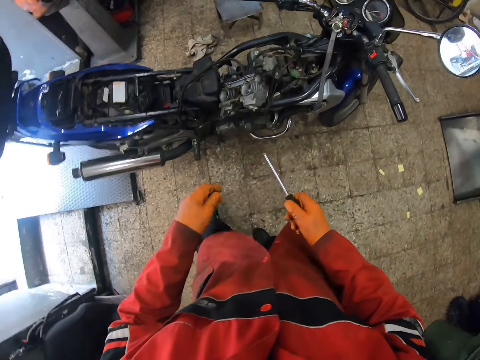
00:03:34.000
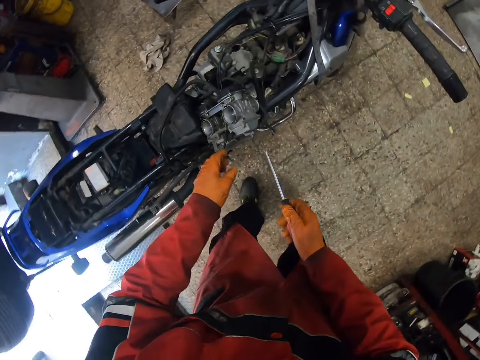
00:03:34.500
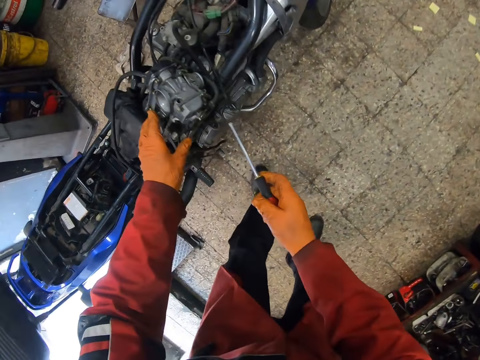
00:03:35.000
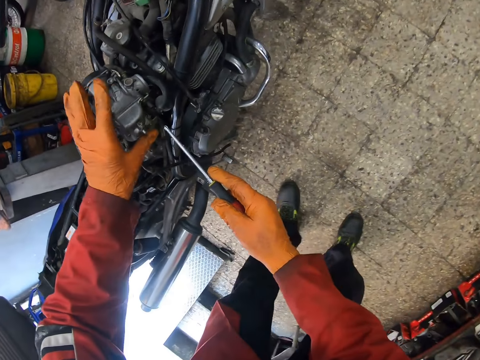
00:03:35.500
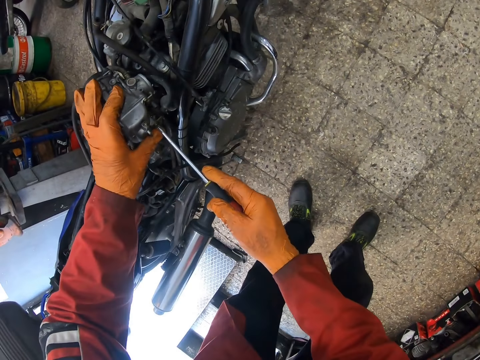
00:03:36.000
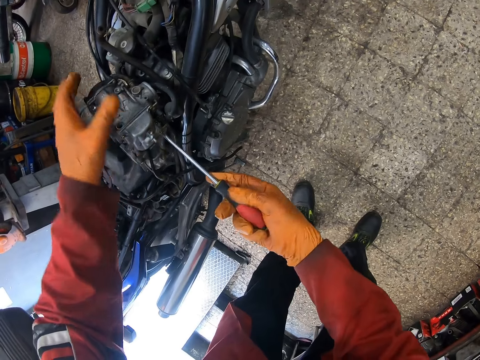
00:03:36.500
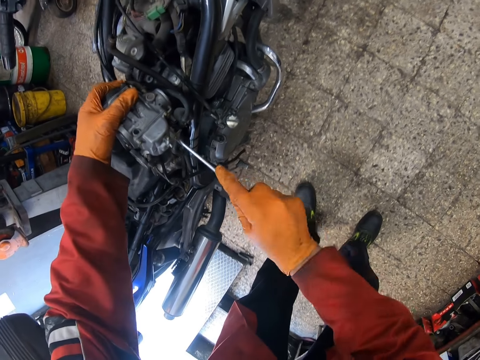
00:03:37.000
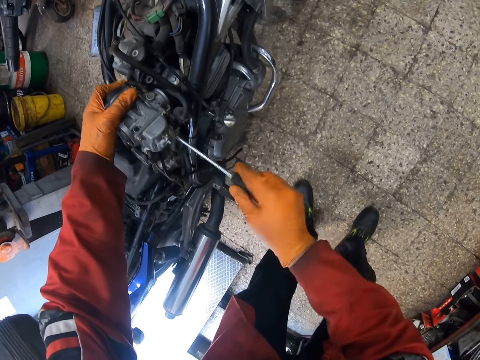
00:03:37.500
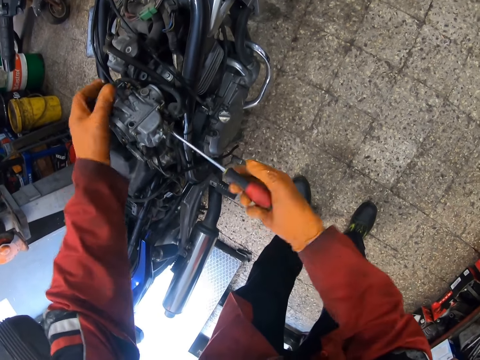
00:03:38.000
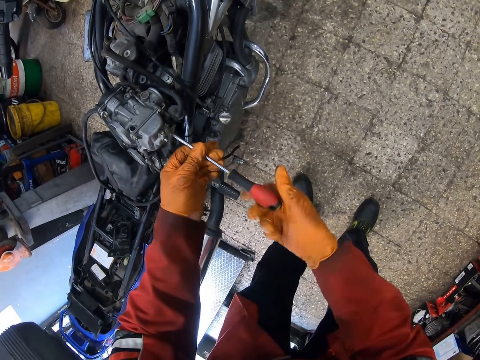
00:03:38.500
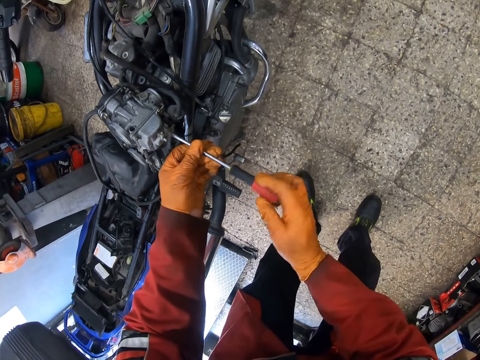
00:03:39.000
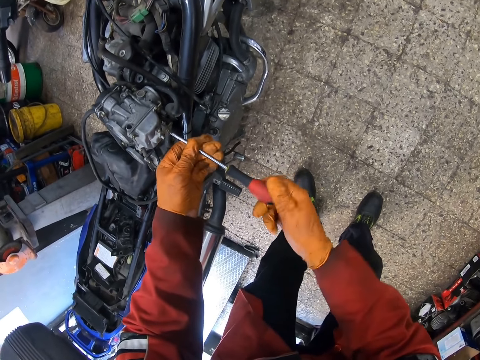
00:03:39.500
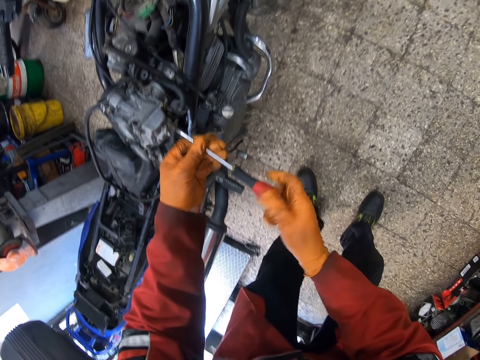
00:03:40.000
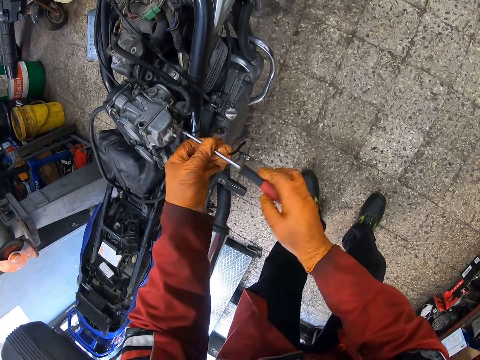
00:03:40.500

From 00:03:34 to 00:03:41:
The camera wearer walks around. They loosen a bolt on a blue color scooter with the T bar in both gloved hands.

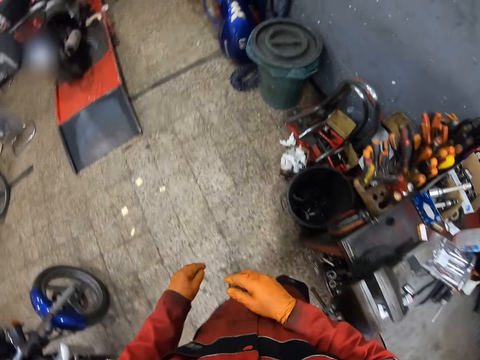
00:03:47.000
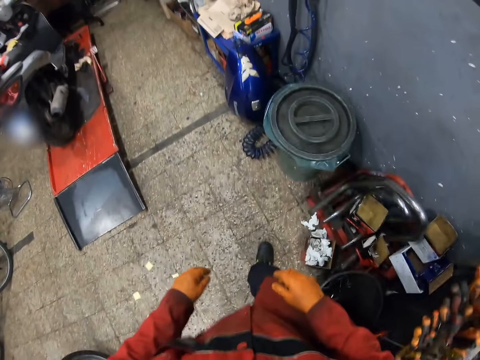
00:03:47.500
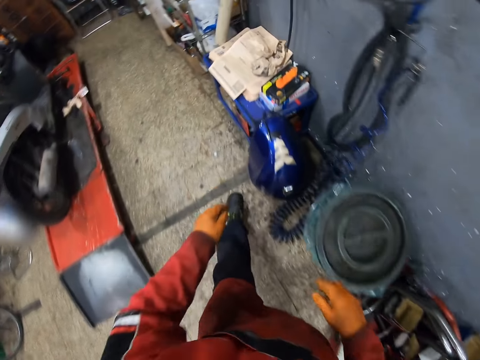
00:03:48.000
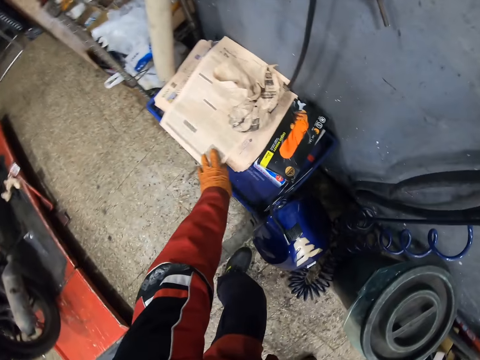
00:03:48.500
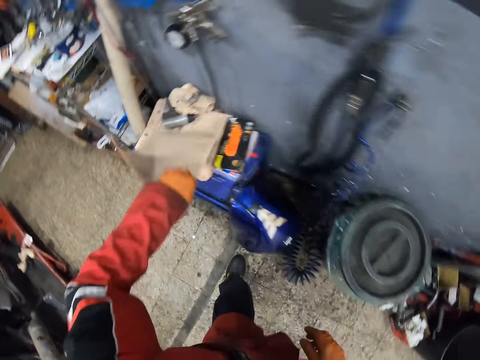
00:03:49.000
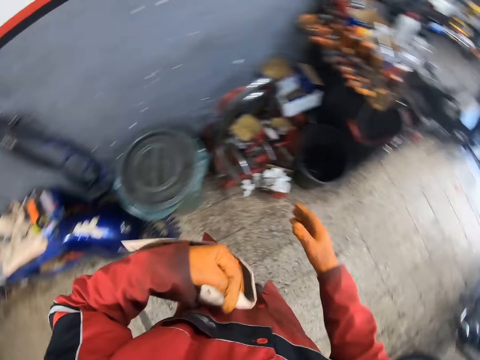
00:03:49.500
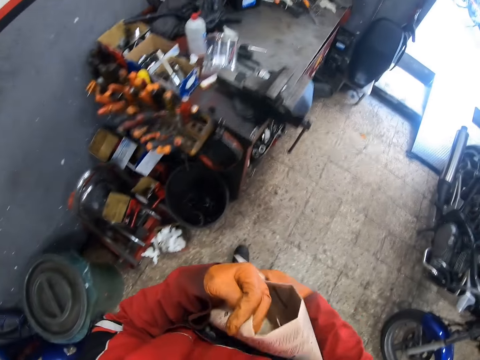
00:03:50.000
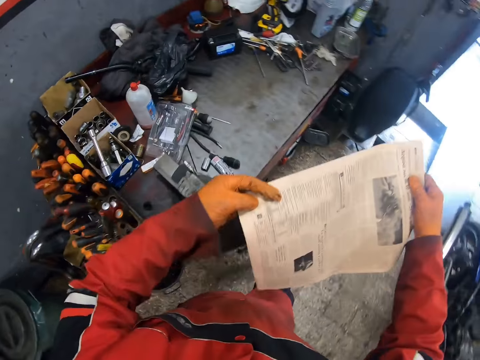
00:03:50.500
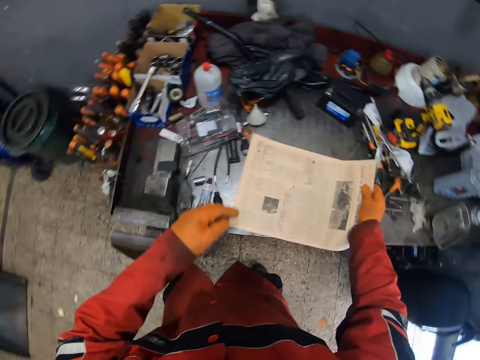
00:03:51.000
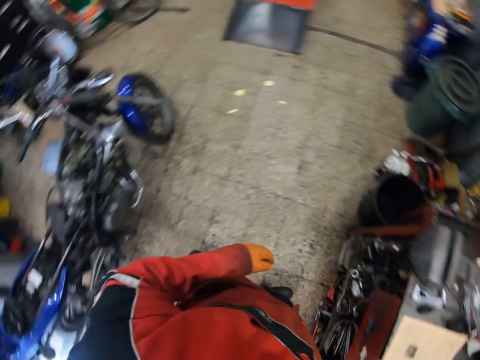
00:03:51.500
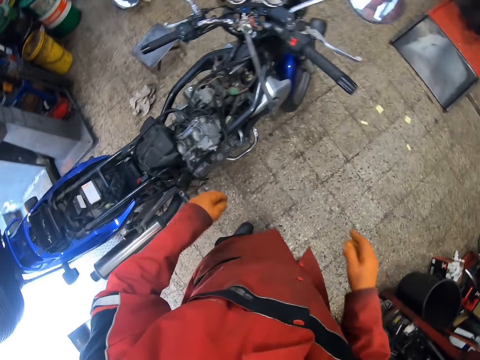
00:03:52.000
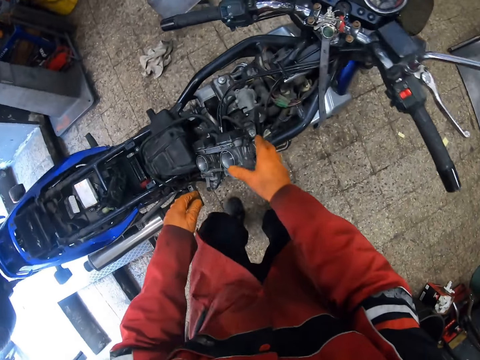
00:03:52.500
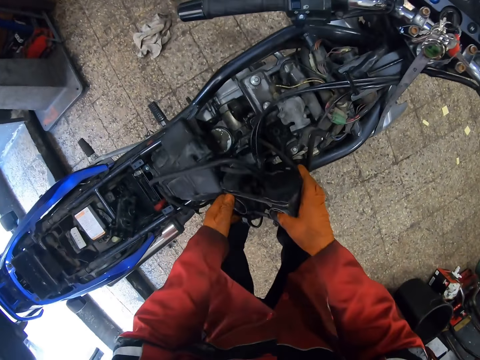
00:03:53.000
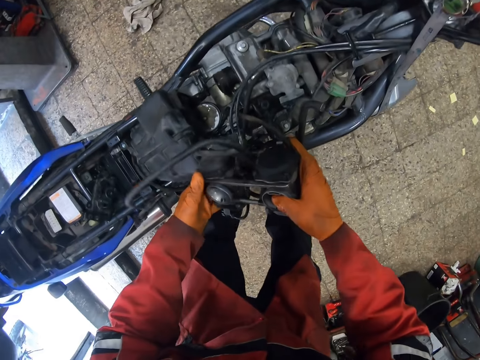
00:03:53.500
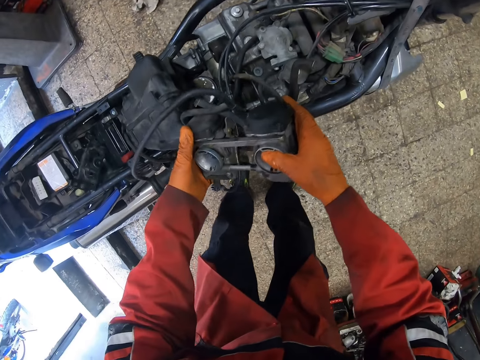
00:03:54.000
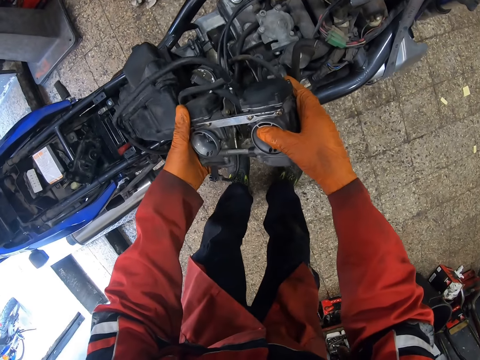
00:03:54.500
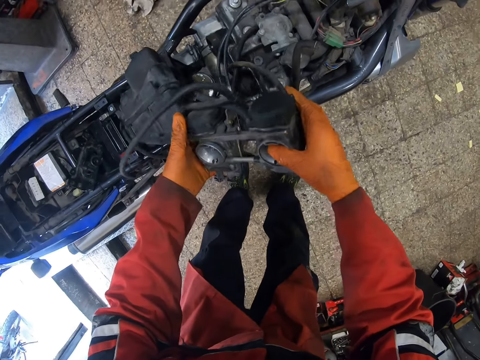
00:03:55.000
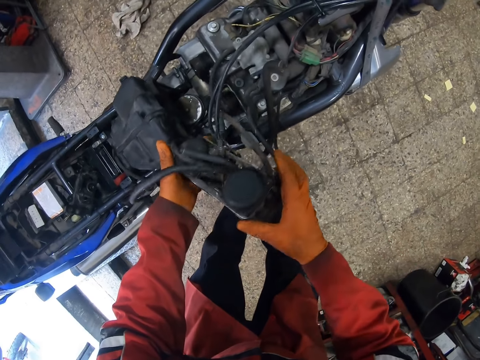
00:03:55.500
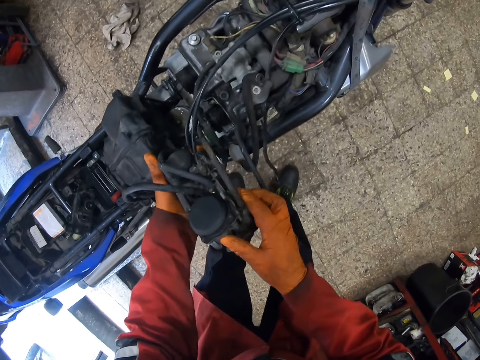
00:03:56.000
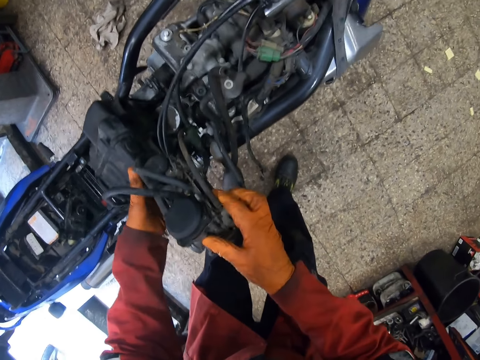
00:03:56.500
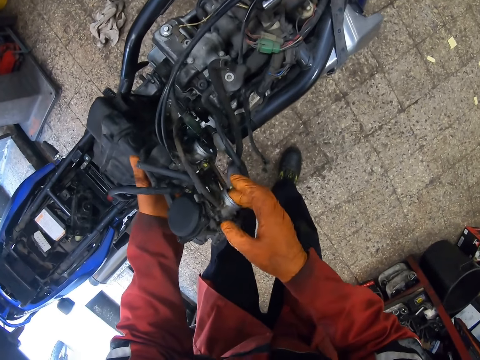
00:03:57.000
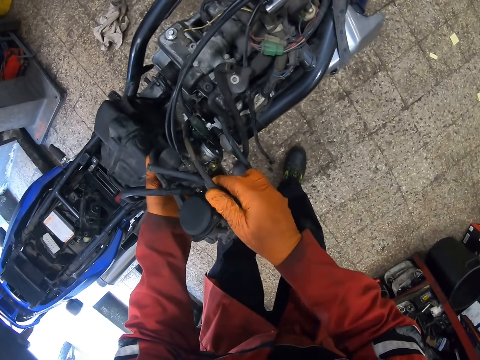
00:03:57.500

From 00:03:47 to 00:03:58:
The camera wearer walks to the trolley in the workshop. He picks up a newspaper with his gloved left hand from the trolley. He walks to the workshop table. He drops the newspaper on the workshop table with both hands. He walks to the blue color scooter and touches the scooter tube with both hands. He holds something.

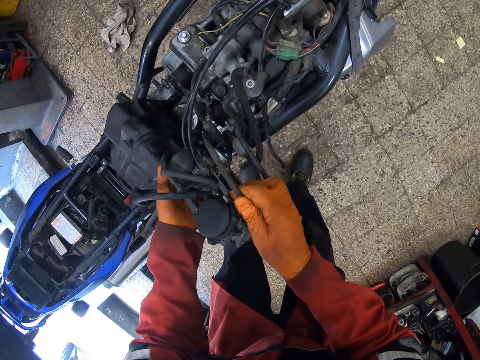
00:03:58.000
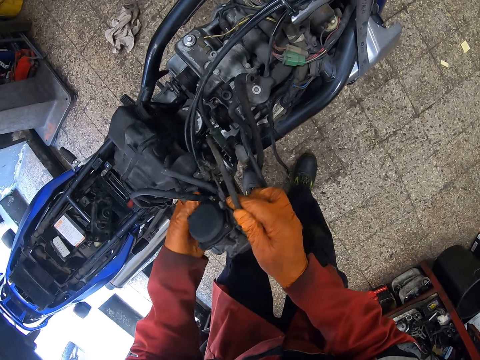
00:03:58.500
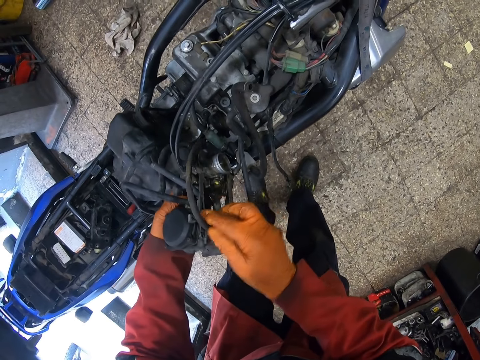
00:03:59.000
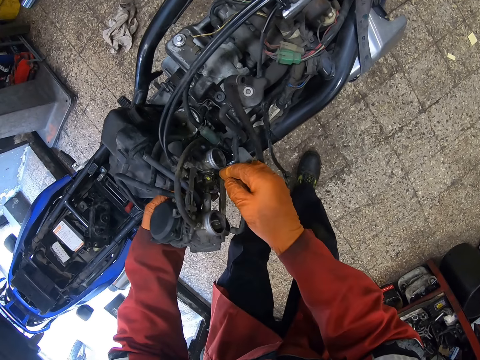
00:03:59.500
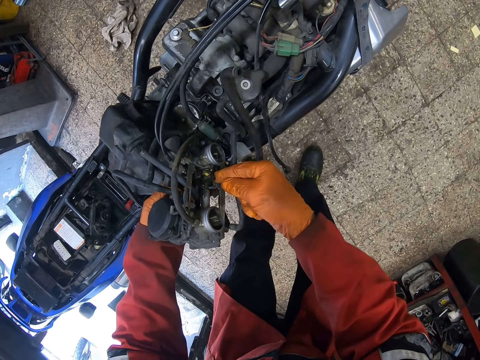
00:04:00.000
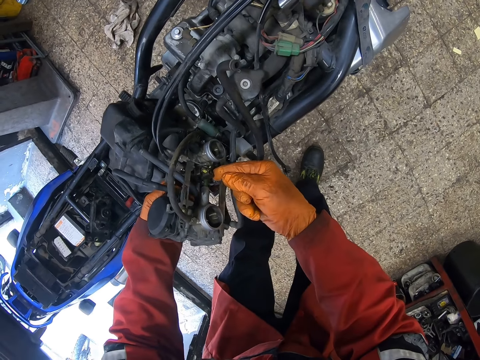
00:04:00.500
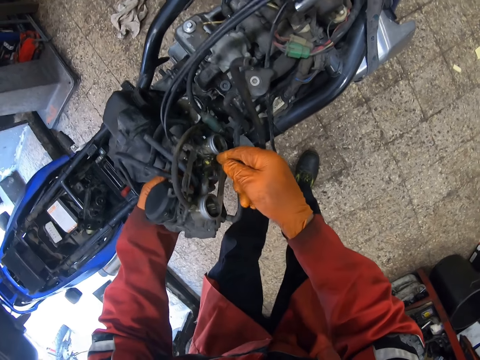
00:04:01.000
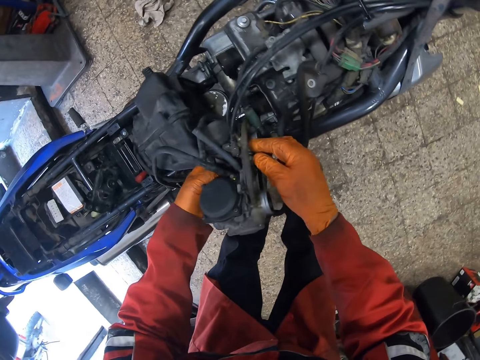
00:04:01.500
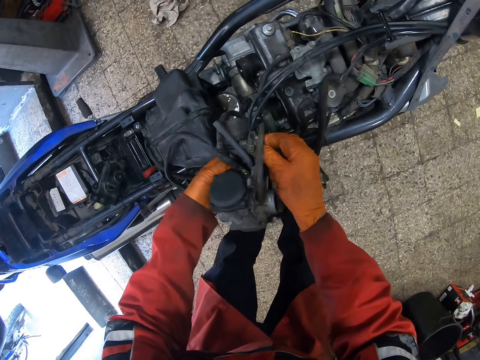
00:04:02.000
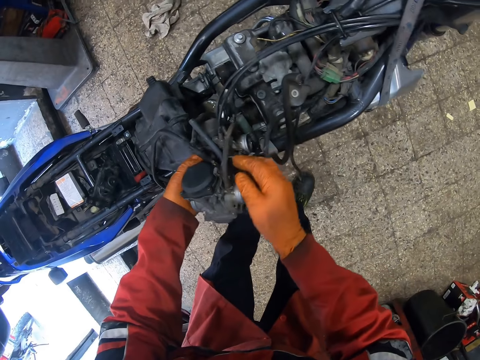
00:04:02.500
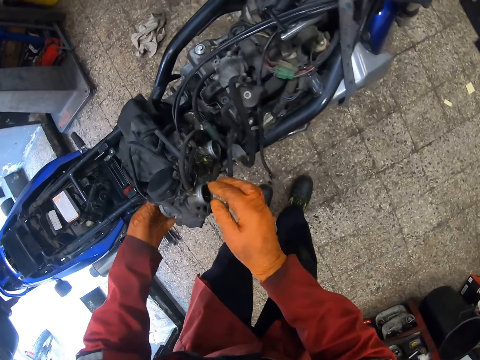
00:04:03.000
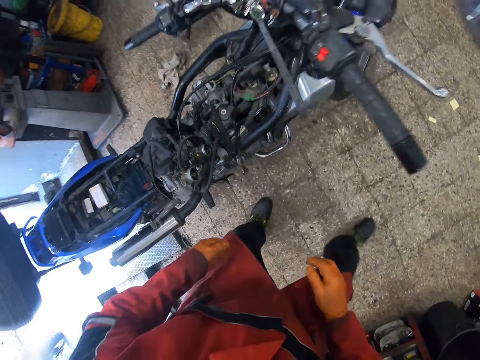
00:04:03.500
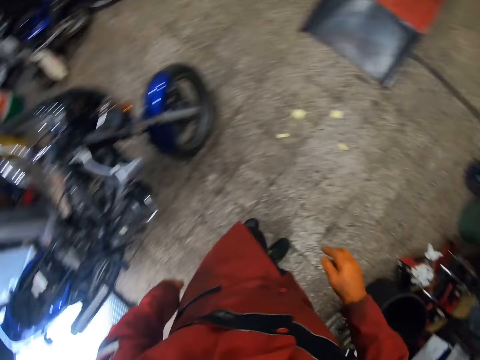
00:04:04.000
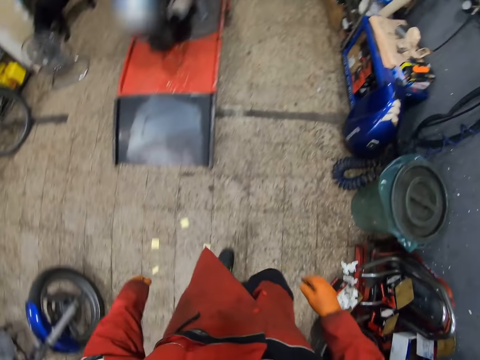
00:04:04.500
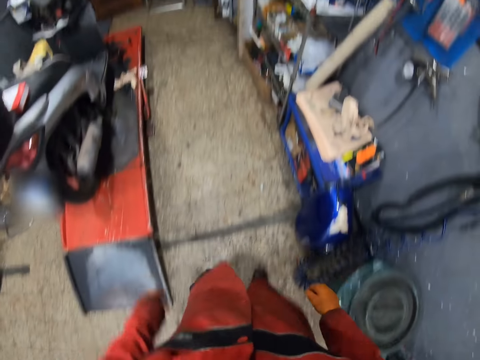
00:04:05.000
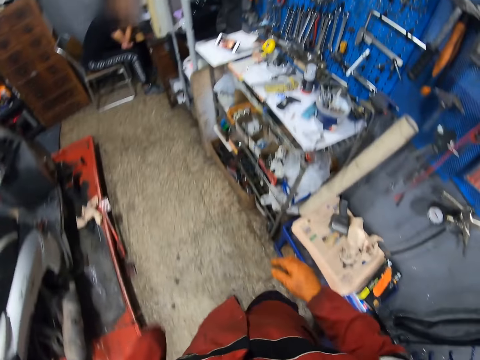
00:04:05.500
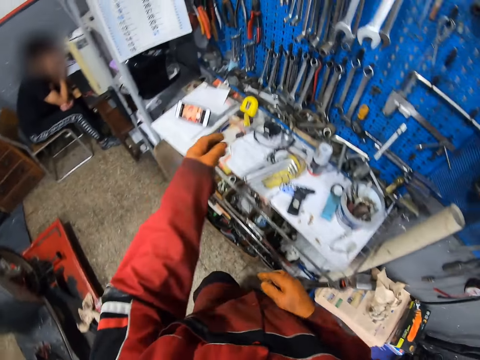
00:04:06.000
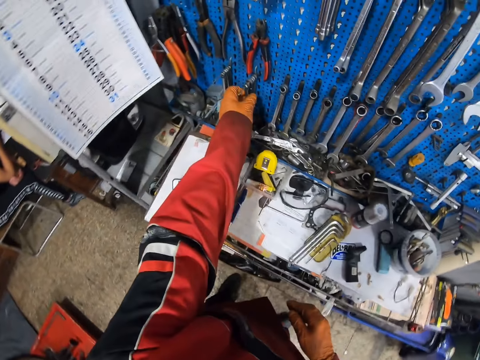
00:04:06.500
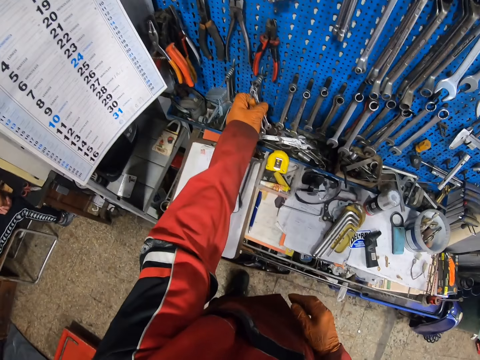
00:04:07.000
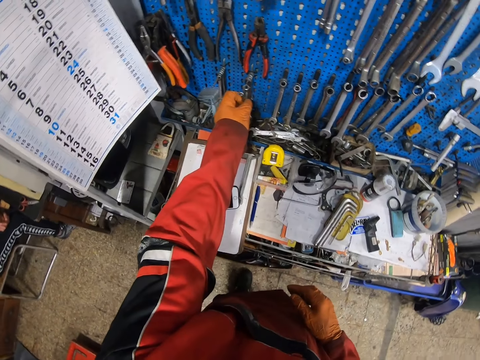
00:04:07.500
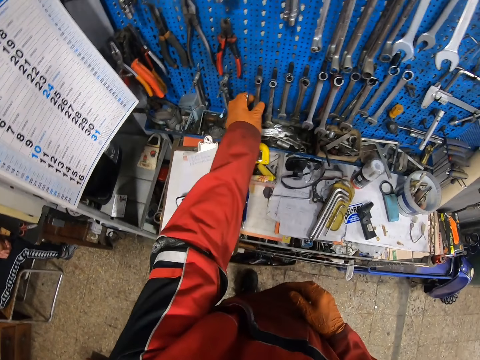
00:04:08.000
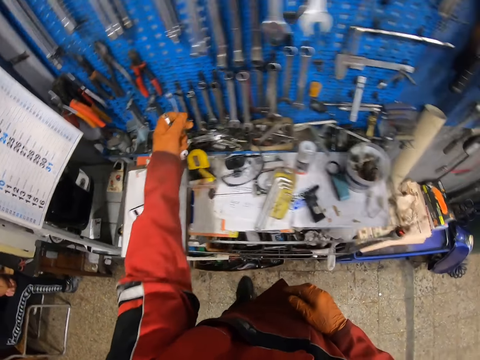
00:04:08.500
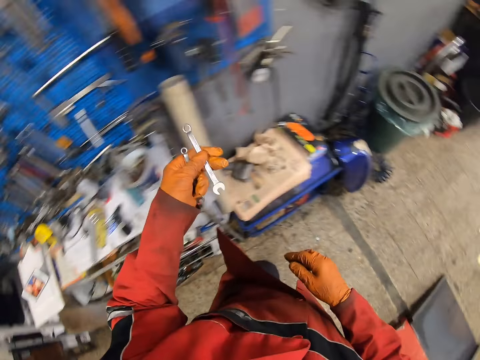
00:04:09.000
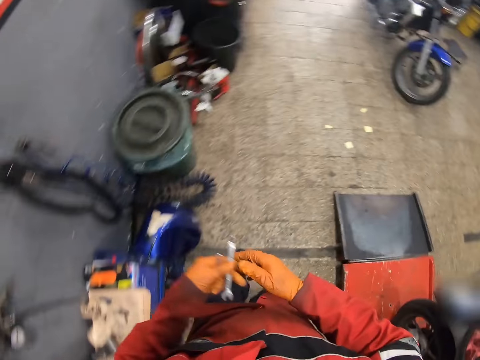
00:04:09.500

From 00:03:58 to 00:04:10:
The camera wearer removes both hands from the scooter tube. He walks to the trolley in the workshop. He picks up a spanner from the workshop wall with his gloved left hand. He picks up a spanner again. He walks to the blue color scooter.
